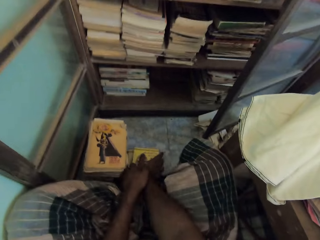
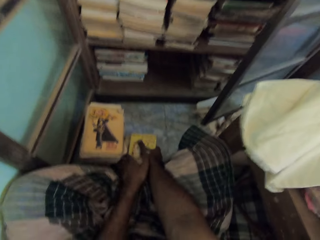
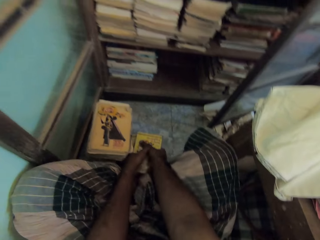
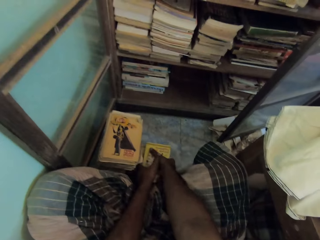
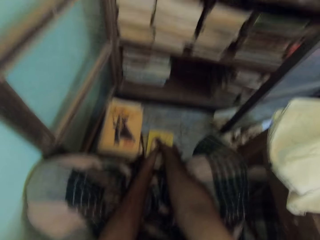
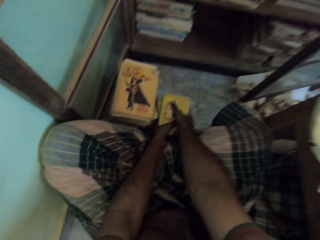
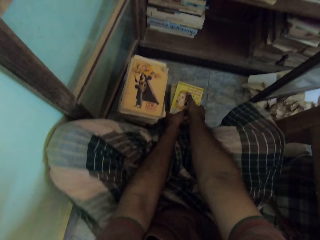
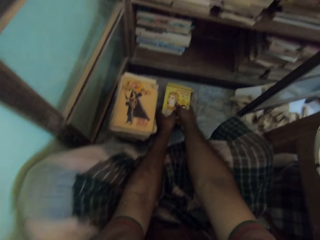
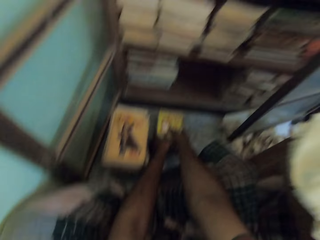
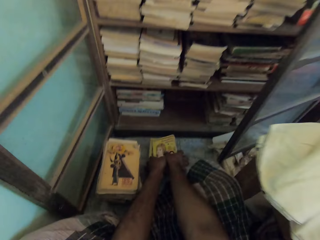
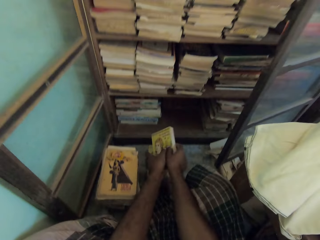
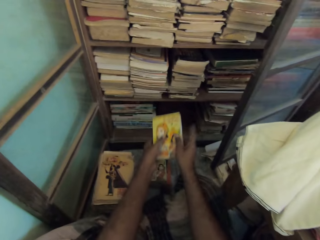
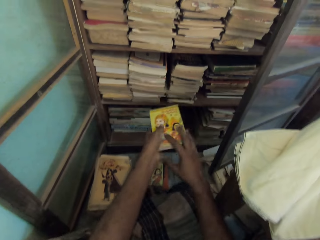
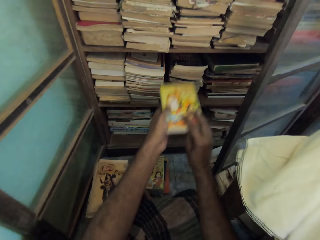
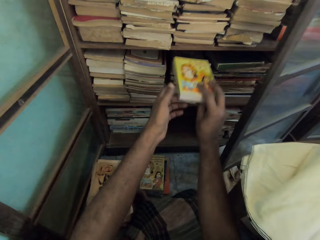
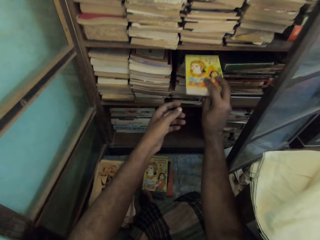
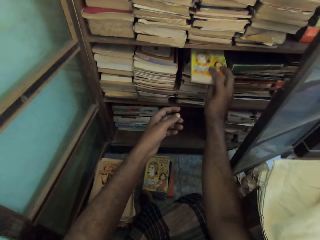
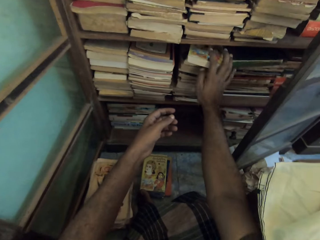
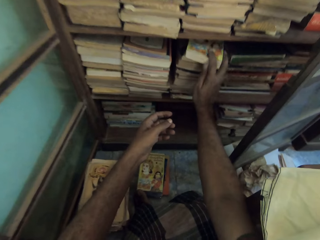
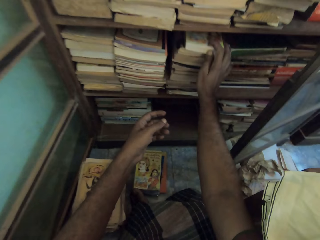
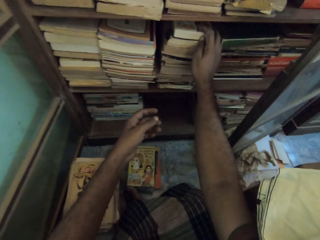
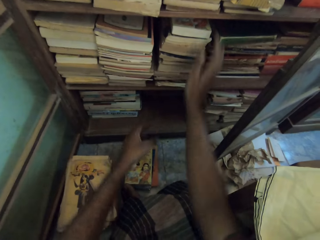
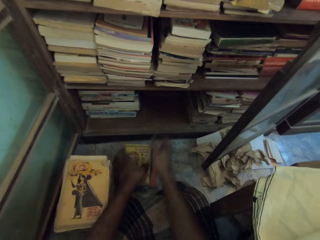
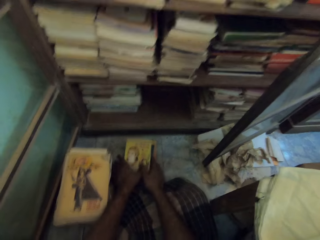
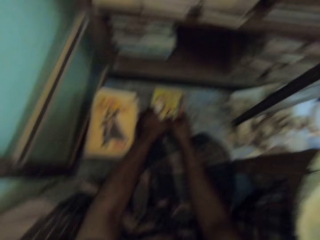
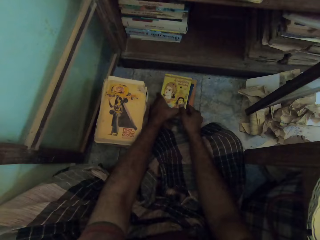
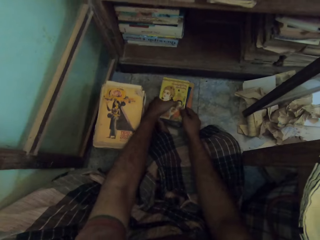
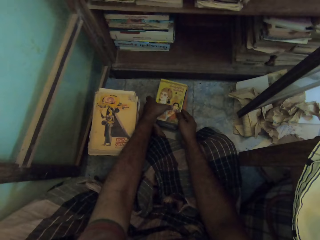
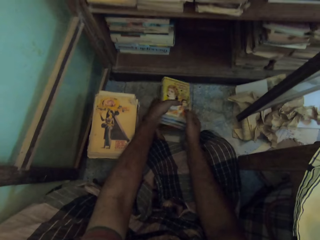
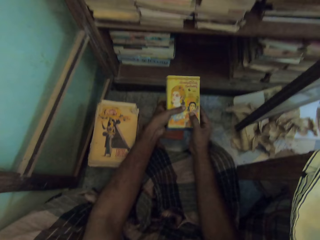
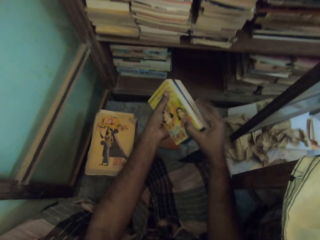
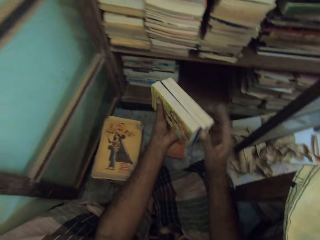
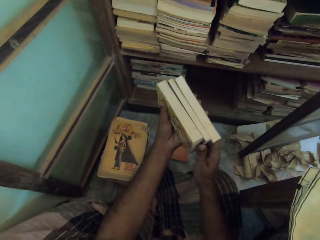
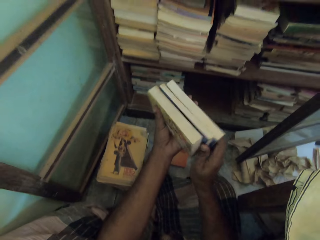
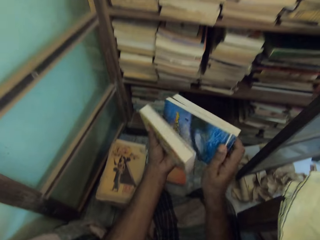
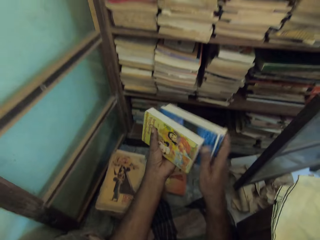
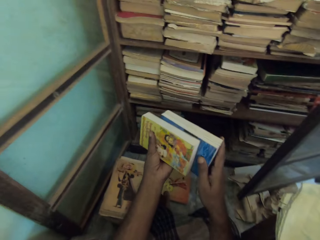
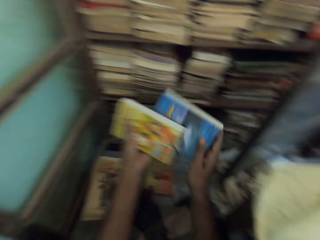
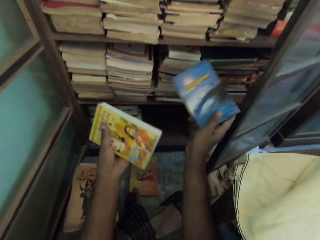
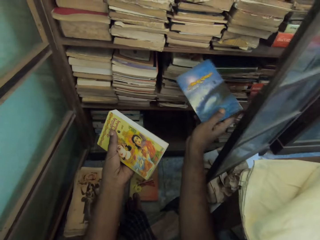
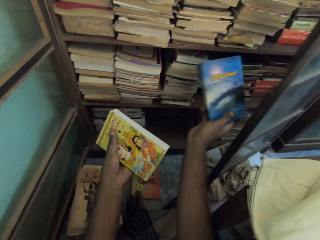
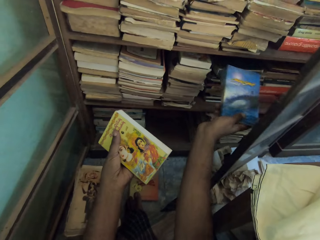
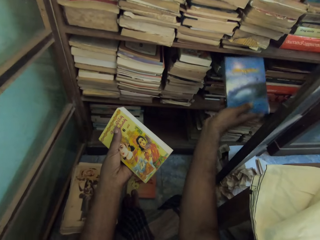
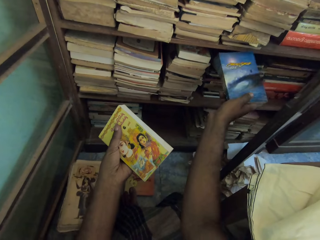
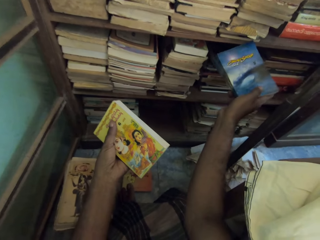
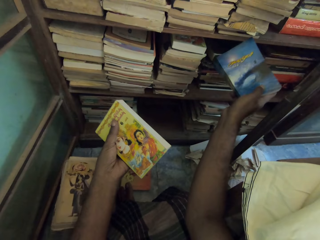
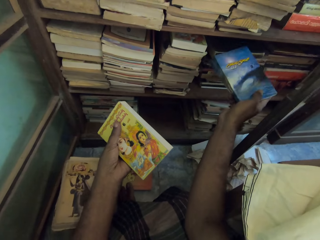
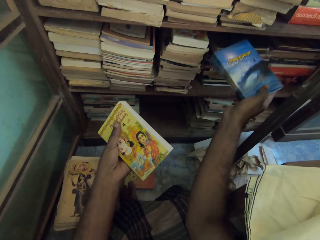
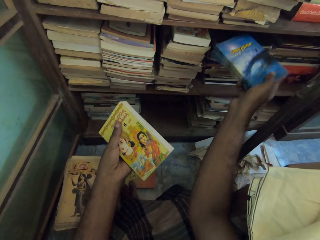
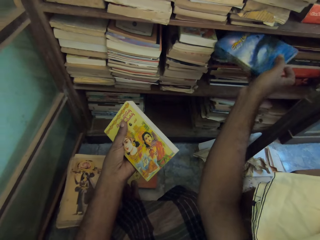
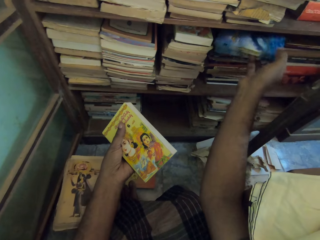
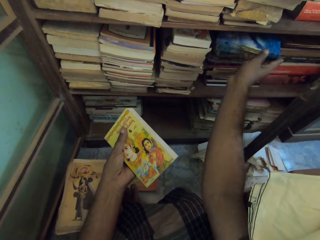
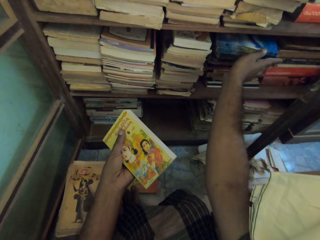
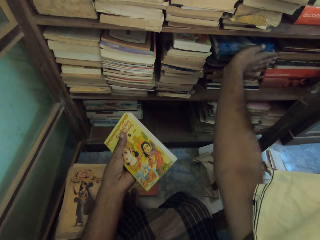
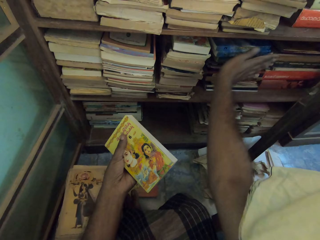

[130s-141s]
The camera wearer adjusts the books on the floor with both hands. He picks the book from the books on the floor with both hands. He puts the book on a stack of books in a shelf with his right hand. He arranges books in the shelf. He picks the book from the books on the floor with both hands. He removes the book from the books in his left hand with his left hand. He arranges books in the shelf. He puts the book on the stack of books in the shelf with his right hand.

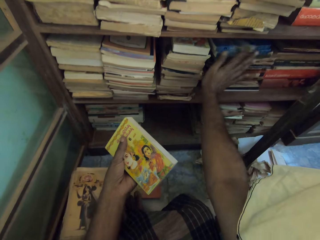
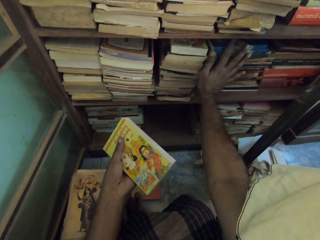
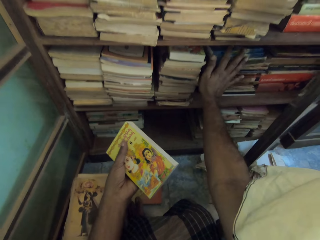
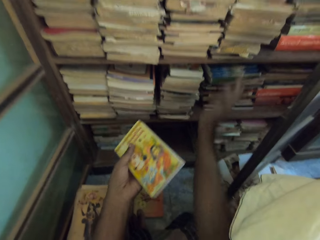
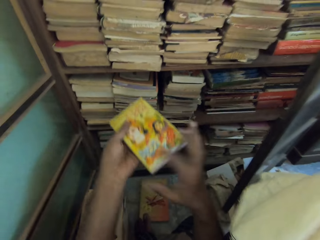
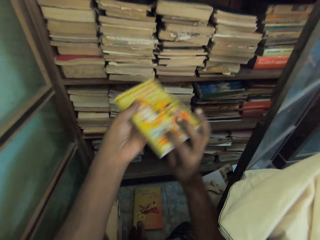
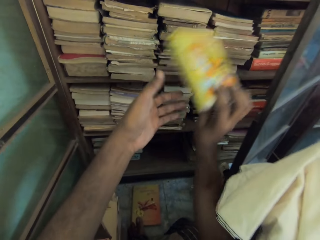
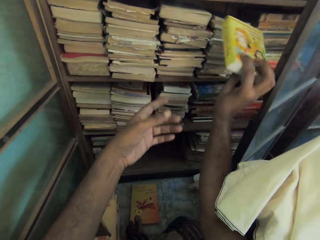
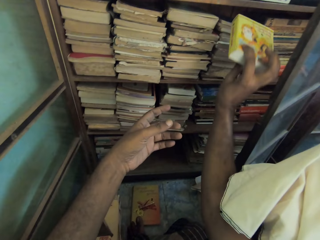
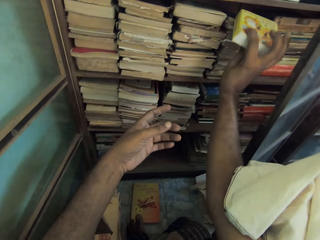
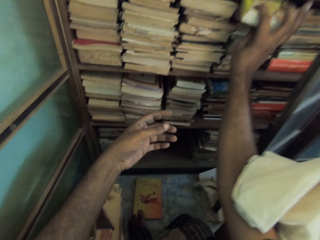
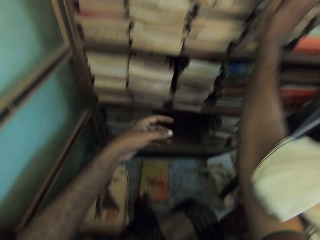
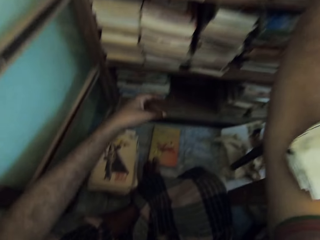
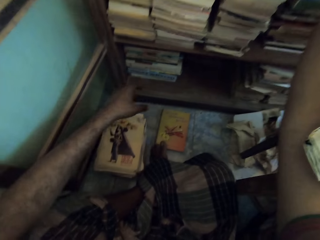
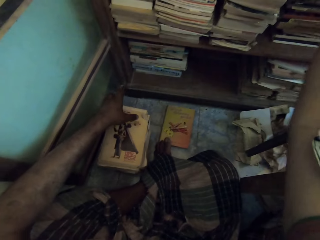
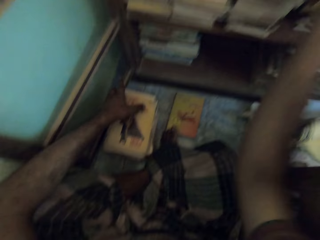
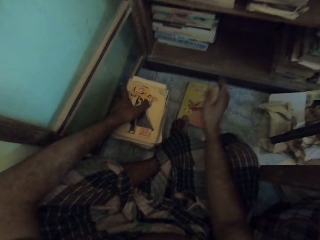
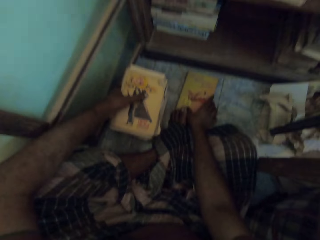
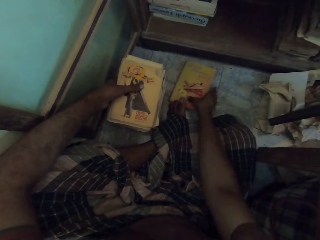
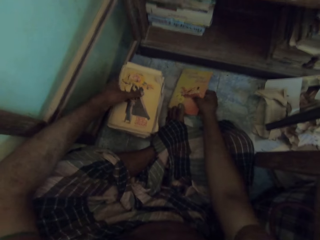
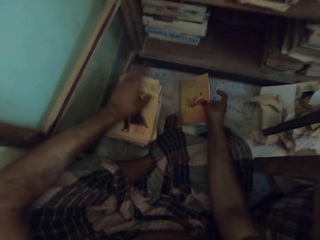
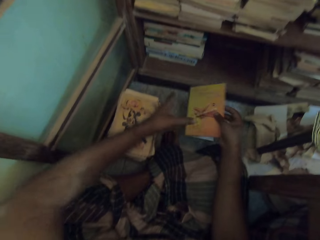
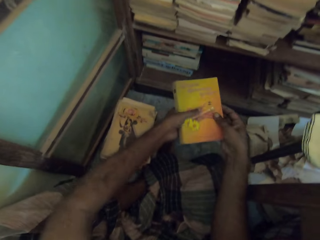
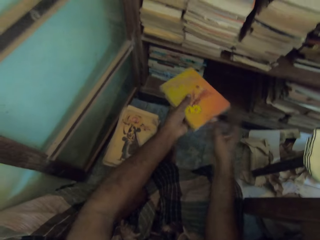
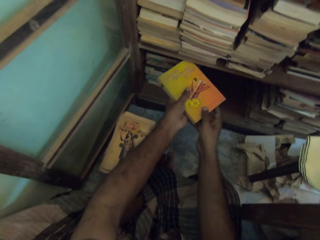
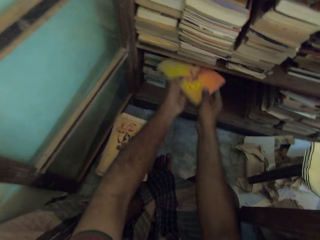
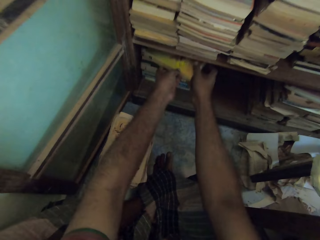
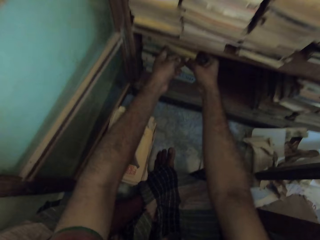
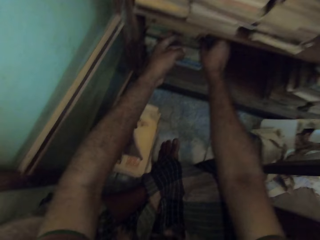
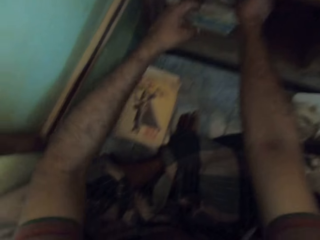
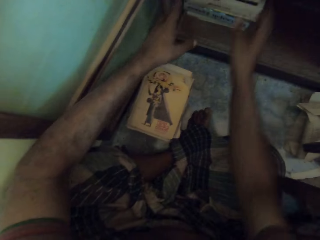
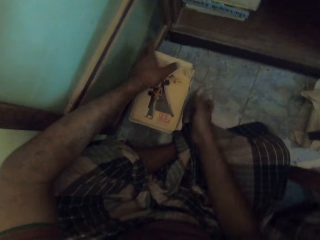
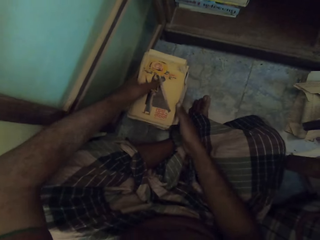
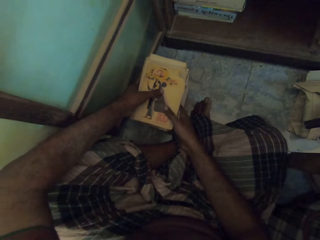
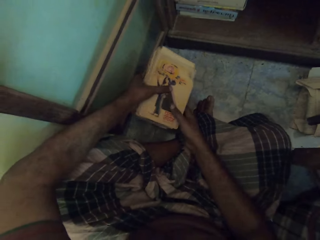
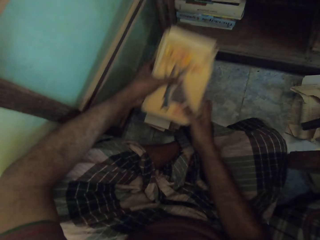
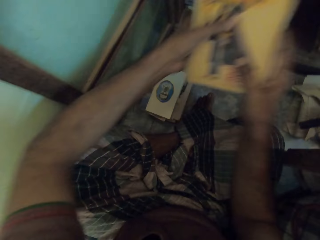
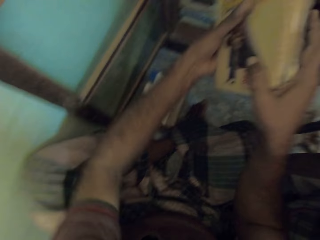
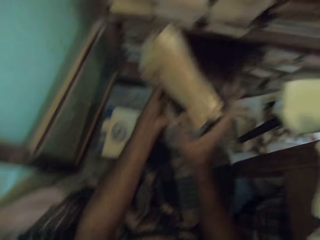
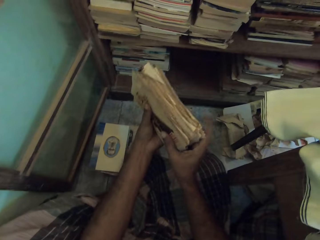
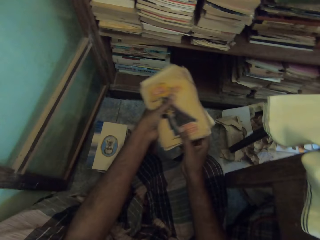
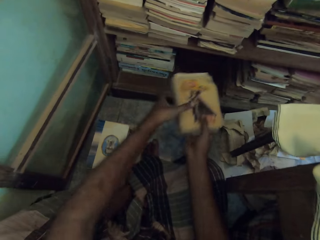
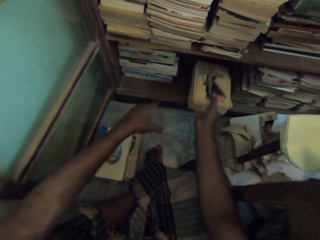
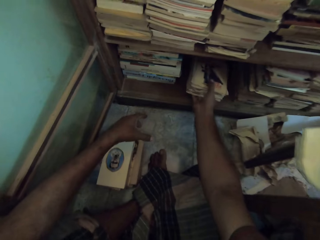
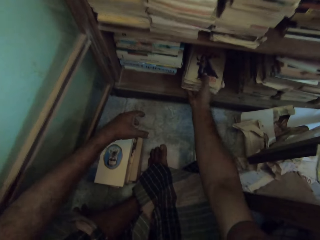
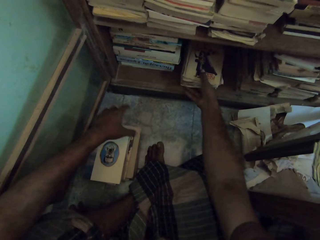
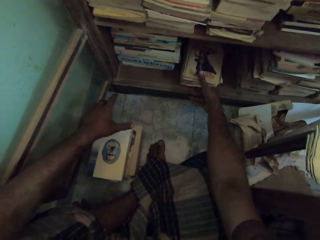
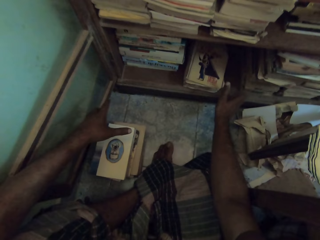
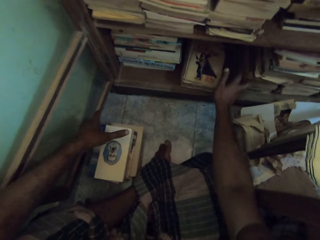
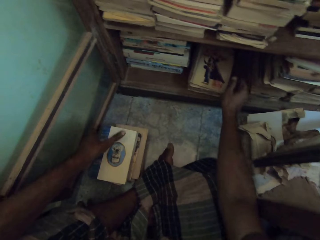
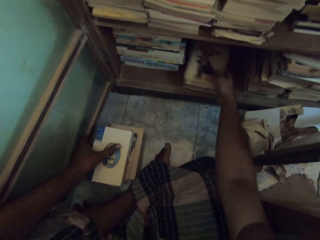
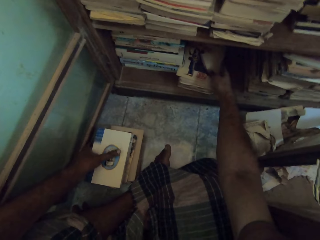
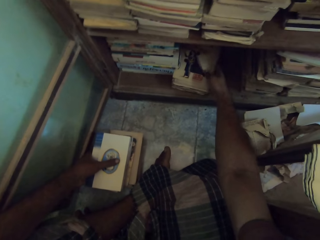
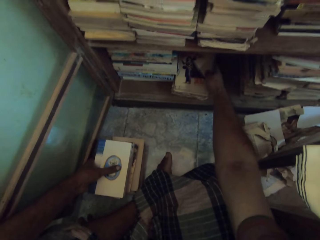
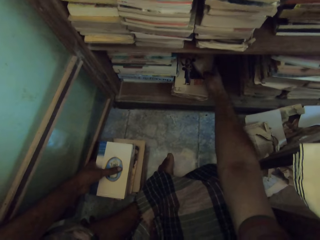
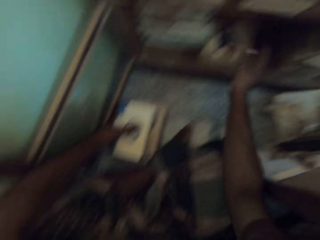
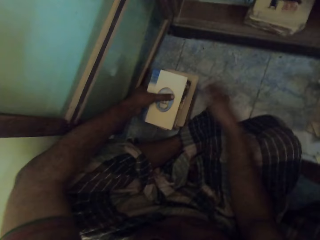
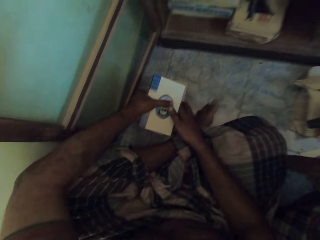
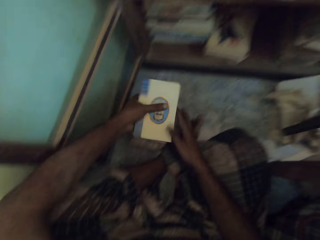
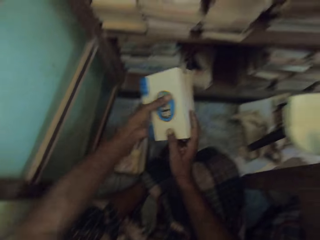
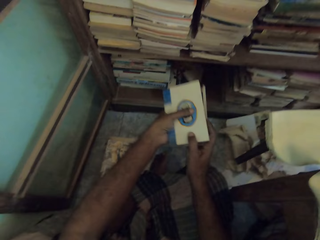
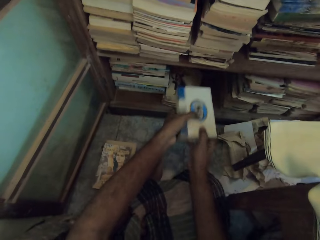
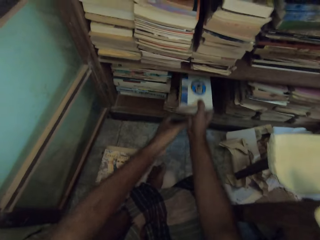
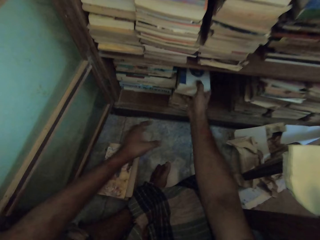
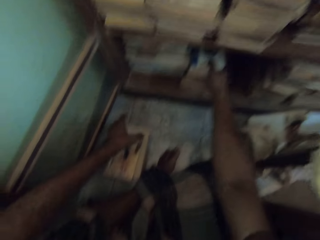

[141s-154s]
The camera wearer passes the book in his left hand to his right hand. He puts the book on a stack of books in the shelf with his right hand. He touches the book on the floor with his left hand. He picks the book from the floor with his right hand. He passes the book in his right hand to his left hand. He puts the book on a stack of books in the shelf with his hands. He picks the books from the books on the floor with both hands. He puts the book in the shelf with his right hand. He arranges books in the shelf. He adjusts the books in the shelf with his right hand. He places his left hand on the books on the floor. He picks the book from the books on the floor with both hands. He puts the book on a stack of books in the shelf with his right hand.
